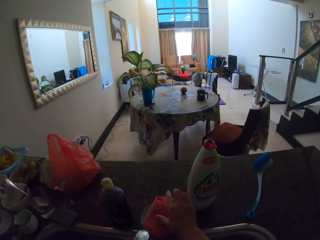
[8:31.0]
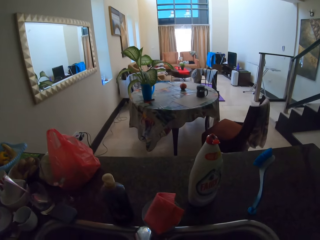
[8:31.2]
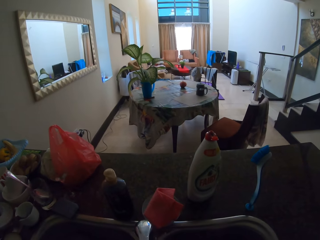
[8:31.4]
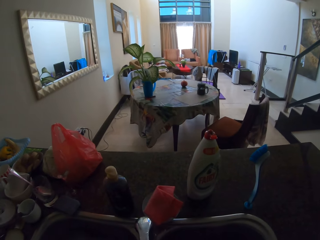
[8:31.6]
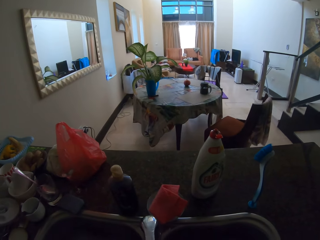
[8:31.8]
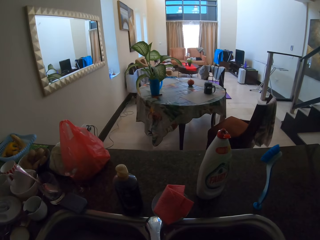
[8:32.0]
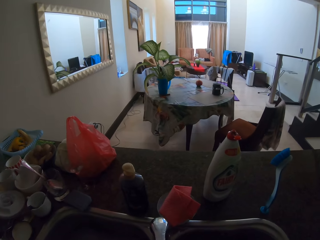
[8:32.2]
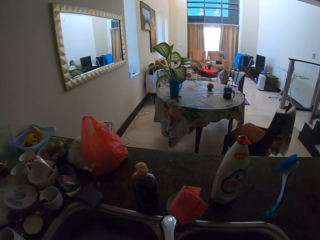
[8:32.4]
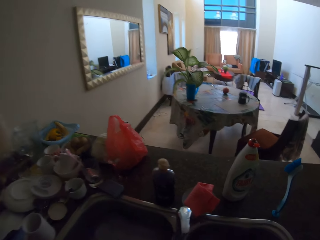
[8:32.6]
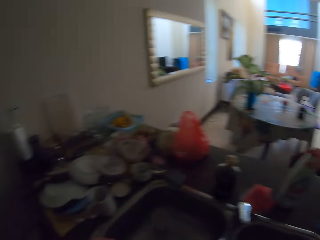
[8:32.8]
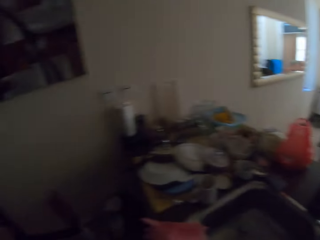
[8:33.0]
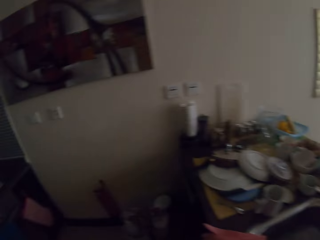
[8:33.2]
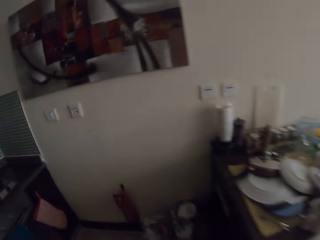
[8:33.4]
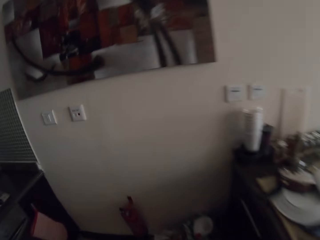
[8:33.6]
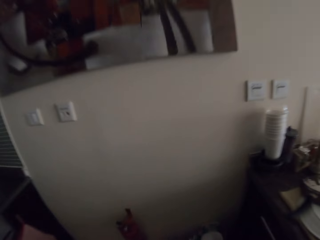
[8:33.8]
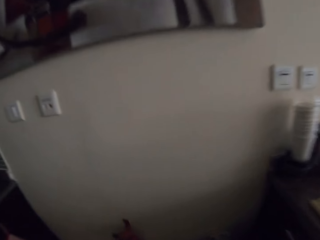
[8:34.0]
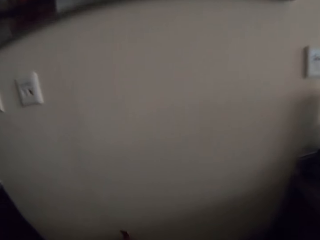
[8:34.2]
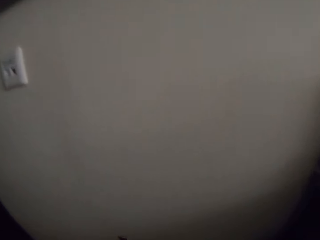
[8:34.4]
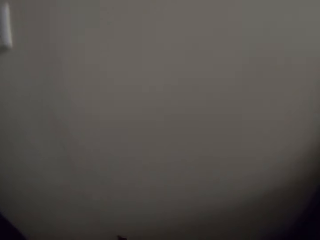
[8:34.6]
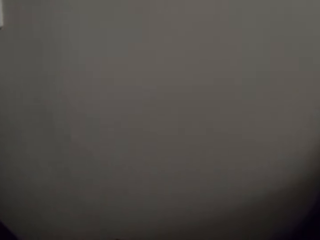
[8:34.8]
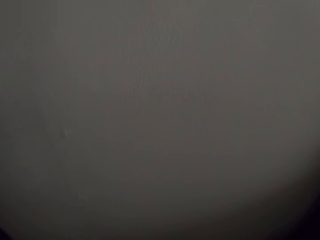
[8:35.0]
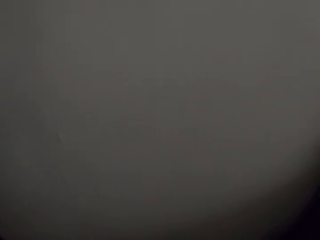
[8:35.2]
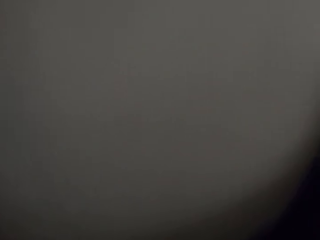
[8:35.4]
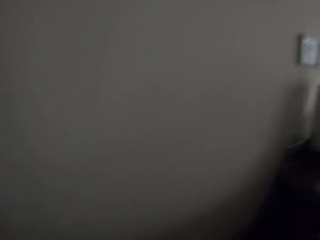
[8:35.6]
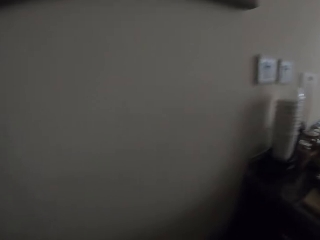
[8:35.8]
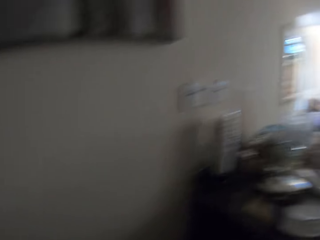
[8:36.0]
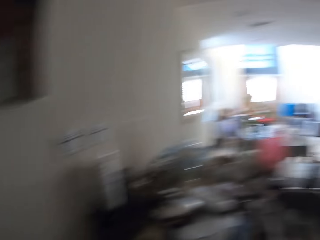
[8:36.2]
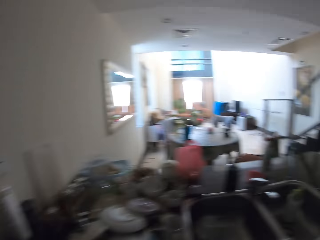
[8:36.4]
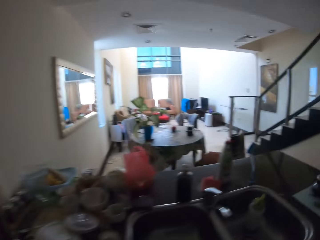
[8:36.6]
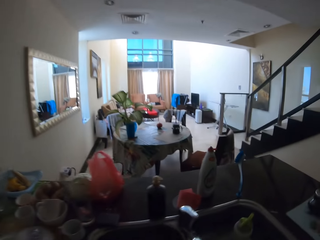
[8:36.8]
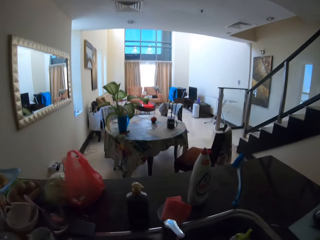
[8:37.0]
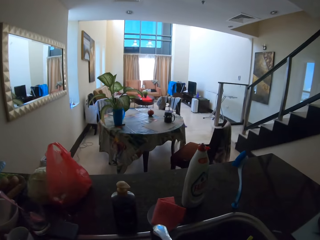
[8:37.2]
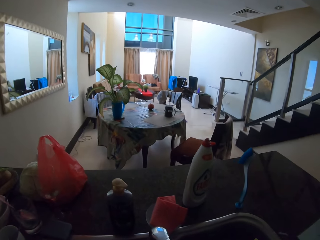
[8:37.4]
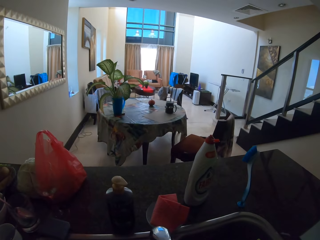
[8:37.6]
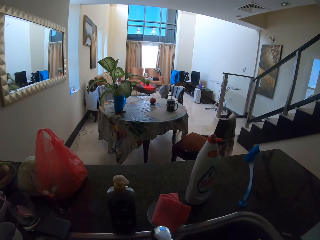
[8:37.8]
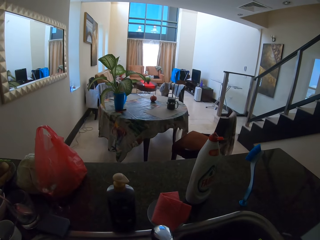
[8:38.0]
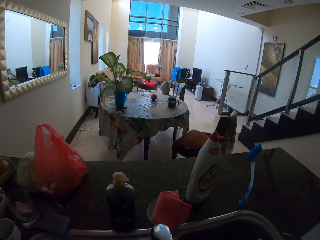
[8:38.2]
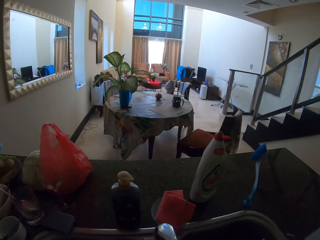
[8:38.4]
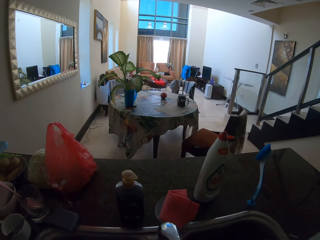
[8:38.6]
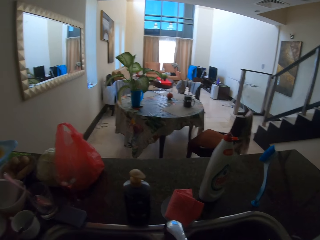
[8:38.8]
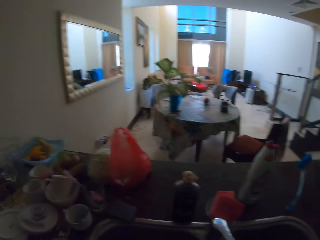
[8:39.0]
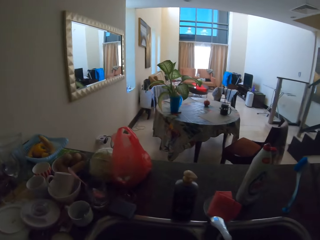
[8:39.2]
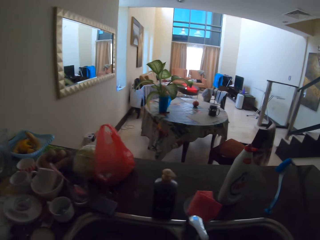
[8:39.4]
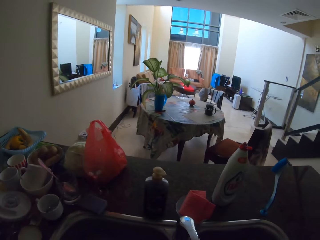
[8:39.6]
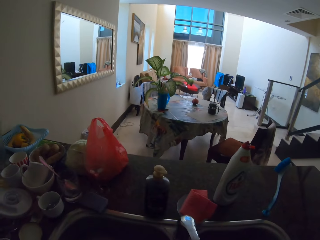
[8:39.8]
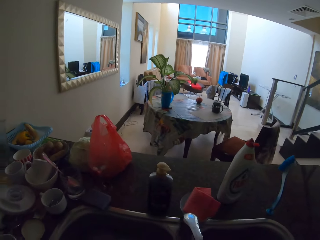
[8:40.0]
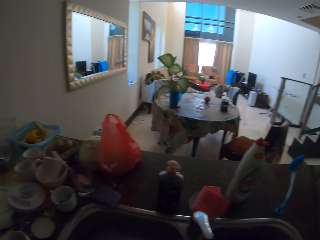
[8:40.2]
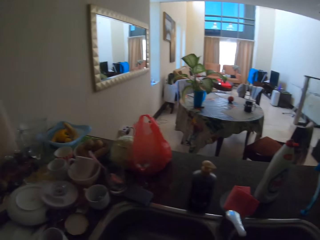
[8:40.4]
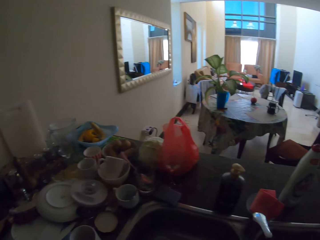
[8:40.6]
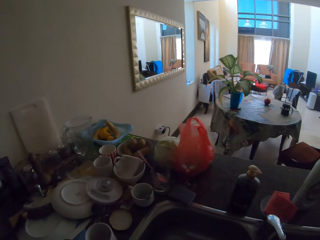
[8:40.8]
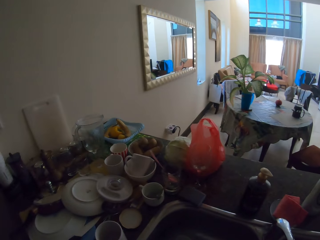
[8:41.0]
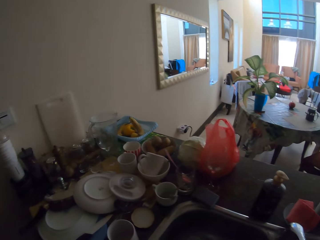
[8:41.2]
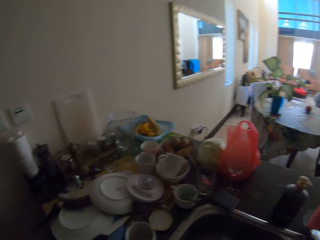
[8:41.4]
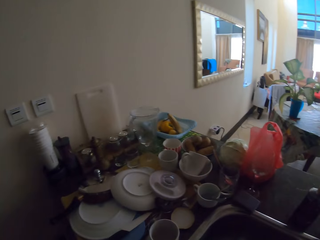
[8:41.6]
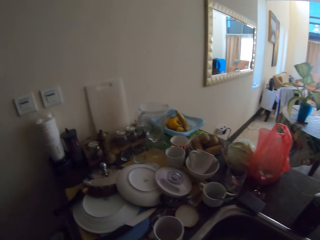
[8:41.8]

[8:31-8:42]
The camera wearer puts the cloth on the tap. They walk a few steps.

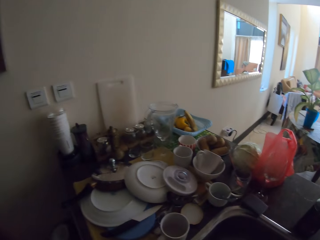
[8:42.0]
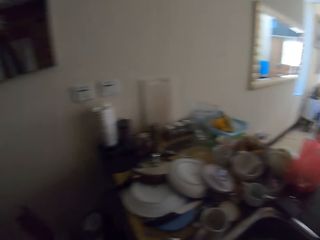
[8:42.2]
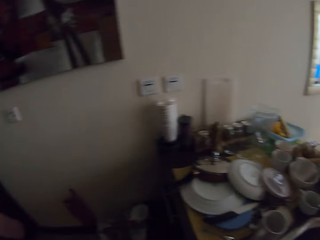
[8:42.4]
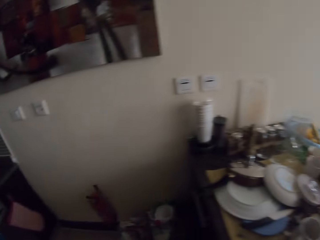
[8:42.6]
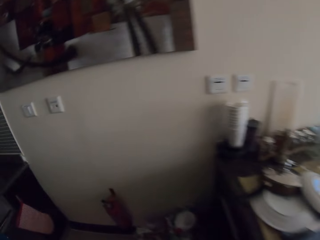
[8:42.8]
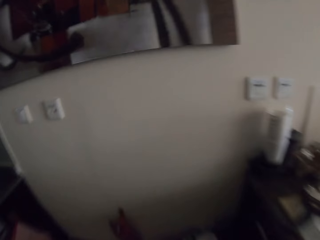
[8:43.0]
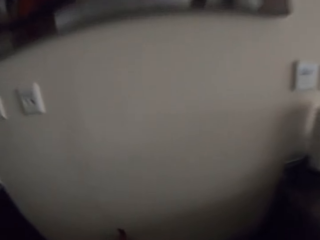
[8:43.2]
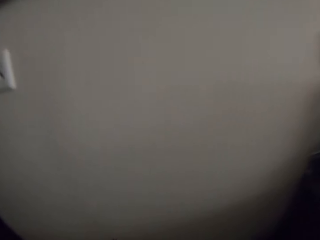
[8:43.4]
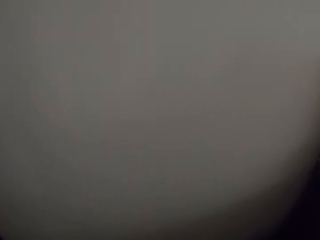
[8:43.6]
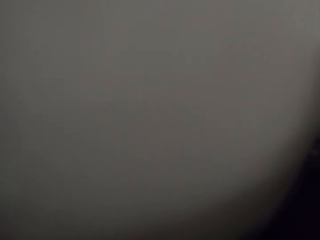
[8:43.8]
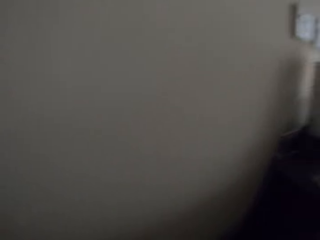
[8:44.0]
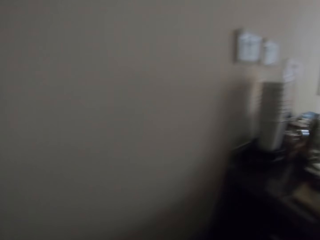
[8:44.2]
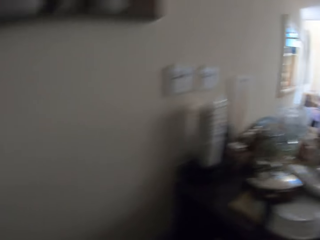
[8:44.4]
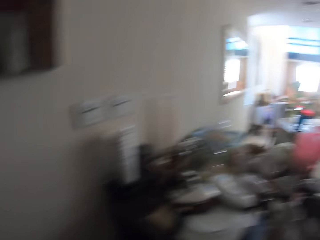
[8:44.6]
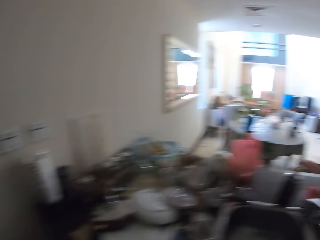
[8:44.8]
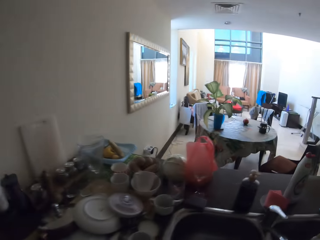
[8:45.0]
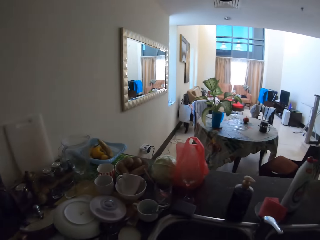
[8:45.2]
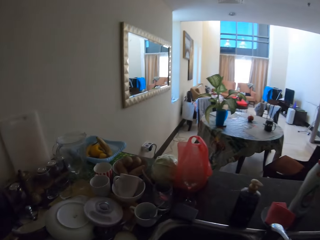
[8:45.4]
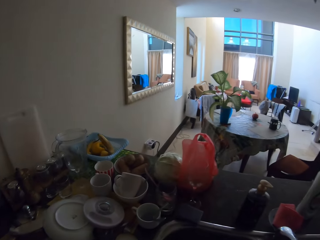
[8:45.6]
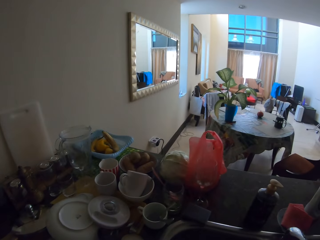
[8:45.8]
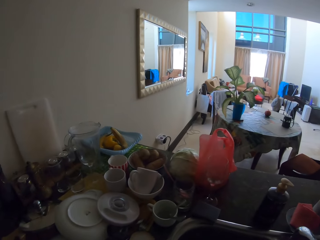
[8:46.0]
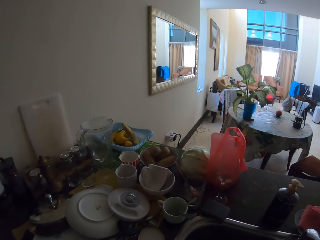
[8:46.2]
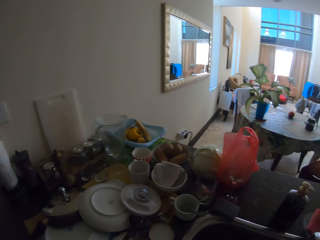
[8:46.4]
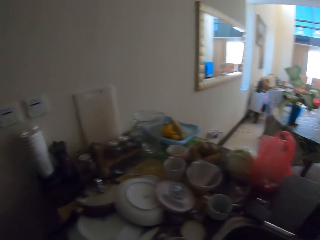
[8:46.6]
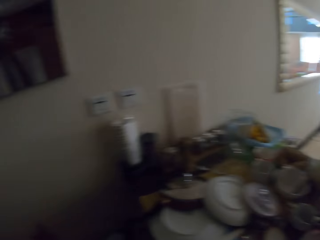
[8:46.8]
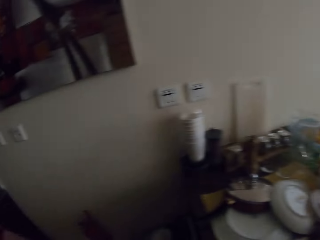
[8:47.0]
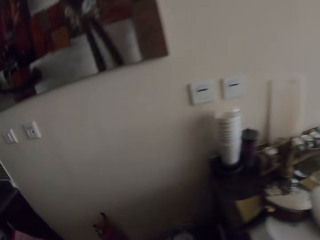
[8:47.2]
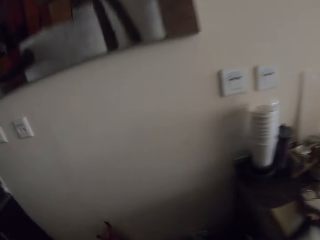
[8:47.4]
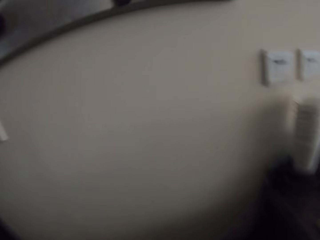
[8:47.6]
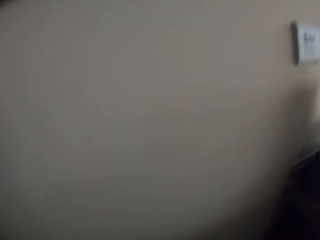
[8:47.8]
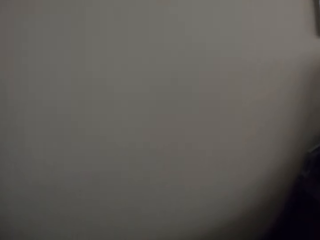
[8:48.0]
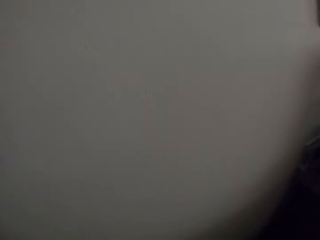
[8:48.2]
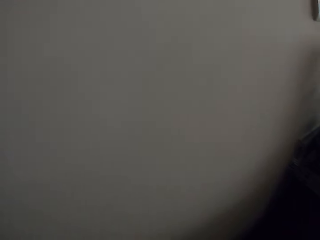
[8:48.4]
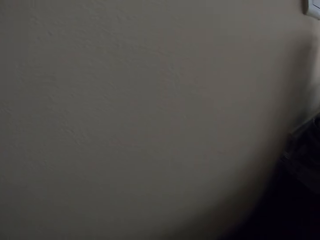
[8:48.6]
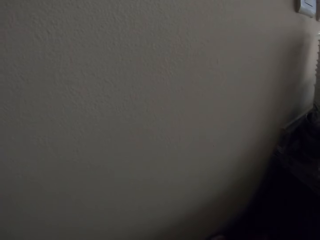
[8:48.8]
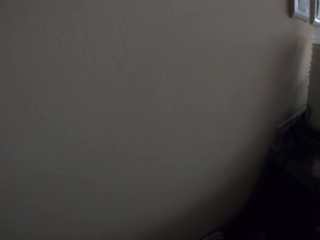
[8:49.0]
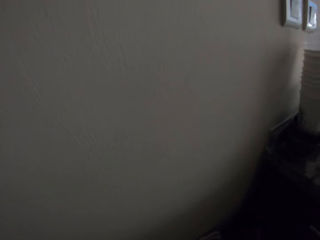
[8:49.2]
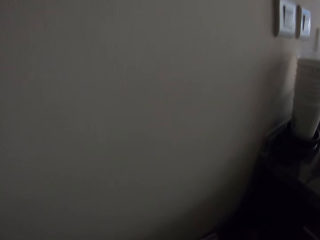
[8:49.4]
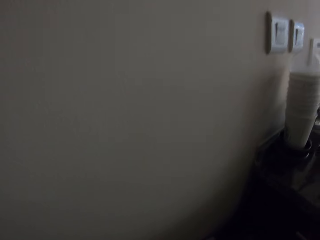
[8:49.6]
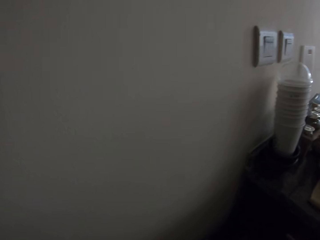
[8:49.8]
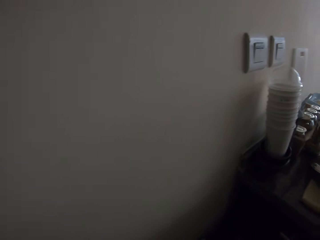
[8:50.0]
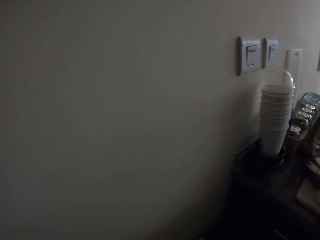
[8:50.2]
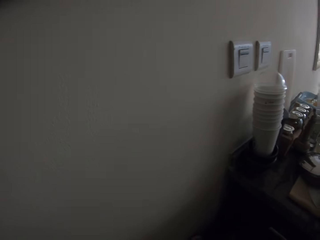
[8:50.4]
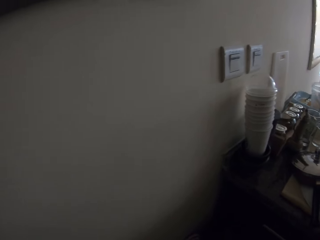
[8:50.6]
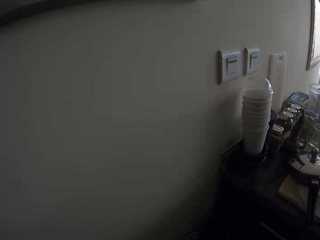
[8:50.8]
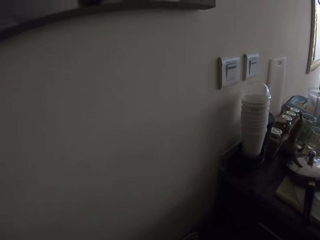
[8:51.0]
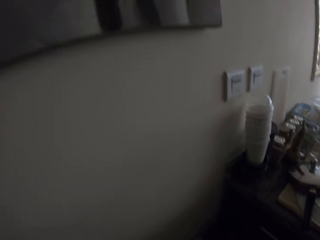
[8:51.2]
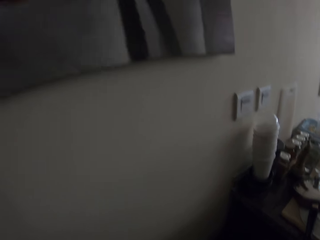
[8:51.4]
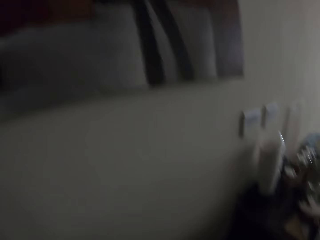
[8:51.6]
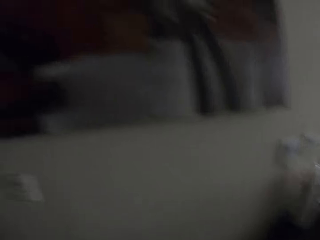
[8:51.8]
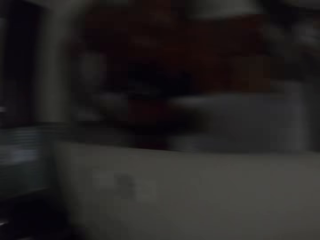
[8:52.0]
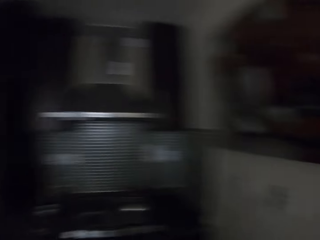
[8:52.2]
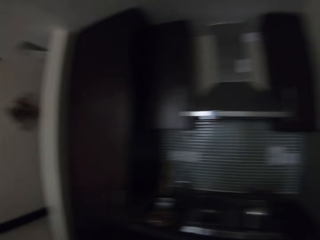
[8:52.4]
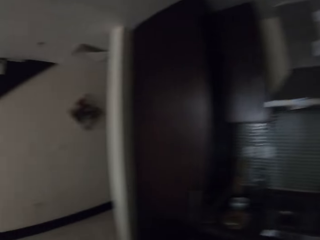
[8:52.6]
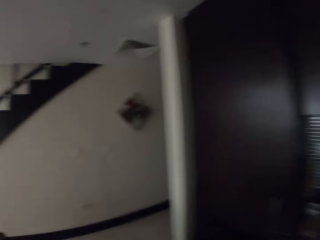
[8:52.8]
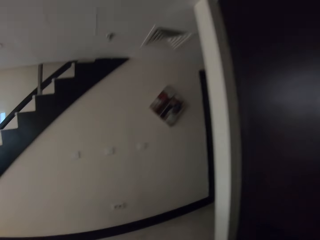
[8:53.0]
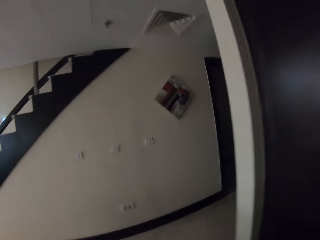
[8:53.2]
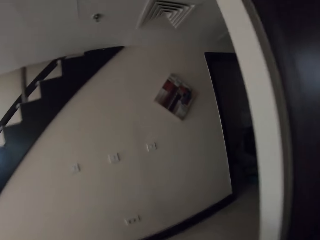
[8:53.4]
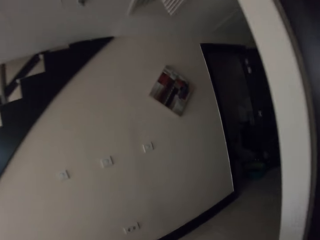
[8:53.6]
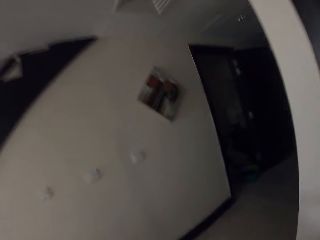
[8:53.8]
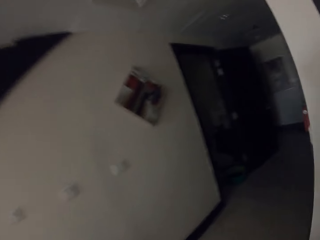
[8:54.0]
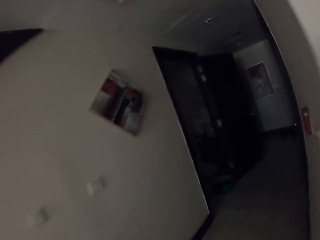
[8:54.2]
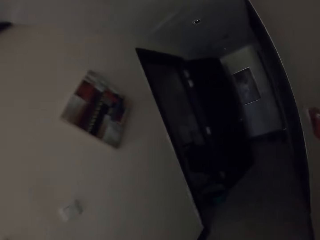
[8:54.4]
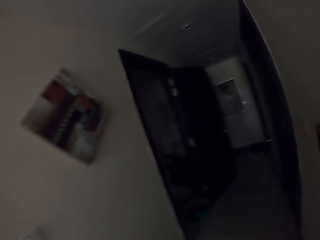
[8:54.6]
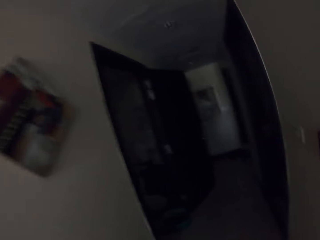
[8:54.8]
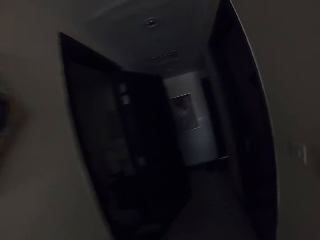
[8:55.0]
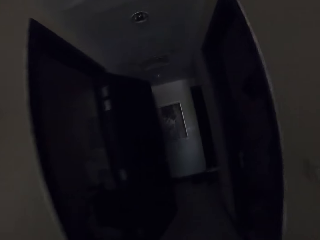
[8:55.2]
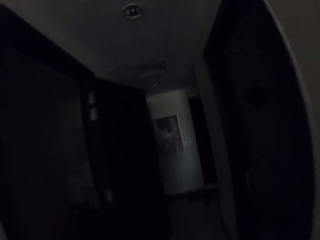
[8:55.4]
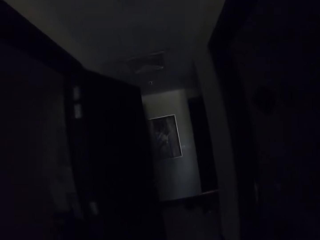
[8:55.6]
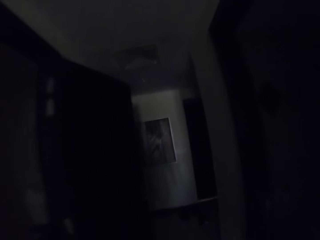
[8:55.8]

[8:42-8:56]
The camera wearer looks around the house. They do something. They turn around. They walk around the house.
